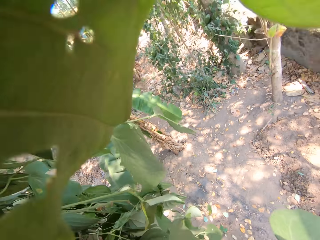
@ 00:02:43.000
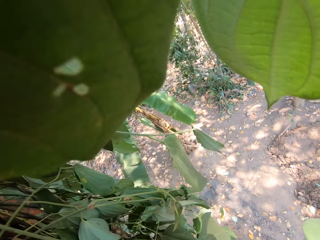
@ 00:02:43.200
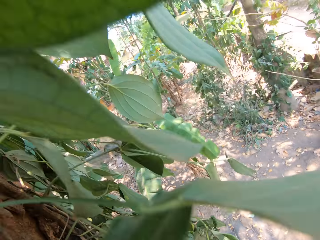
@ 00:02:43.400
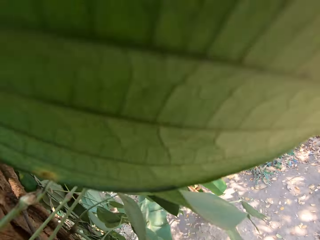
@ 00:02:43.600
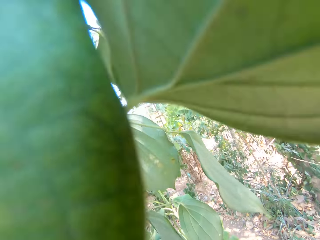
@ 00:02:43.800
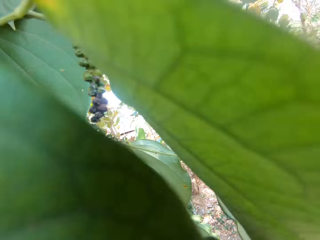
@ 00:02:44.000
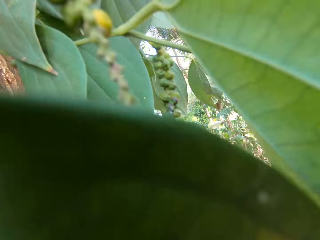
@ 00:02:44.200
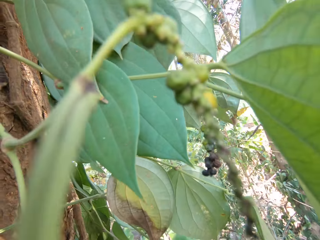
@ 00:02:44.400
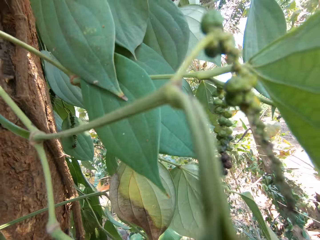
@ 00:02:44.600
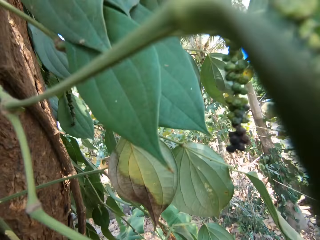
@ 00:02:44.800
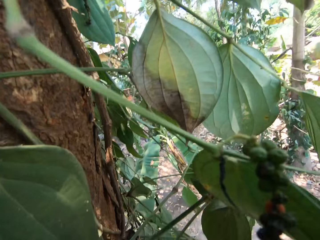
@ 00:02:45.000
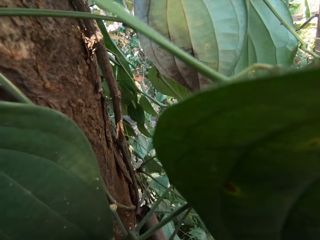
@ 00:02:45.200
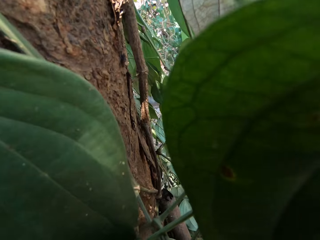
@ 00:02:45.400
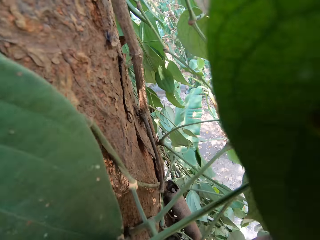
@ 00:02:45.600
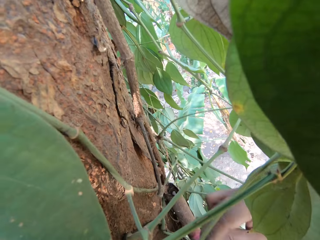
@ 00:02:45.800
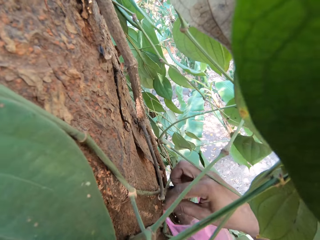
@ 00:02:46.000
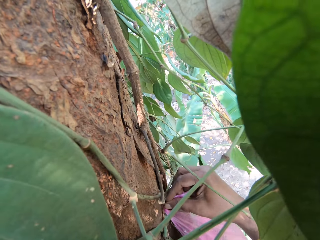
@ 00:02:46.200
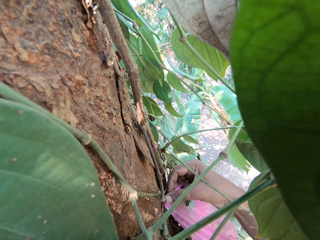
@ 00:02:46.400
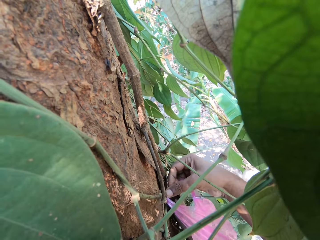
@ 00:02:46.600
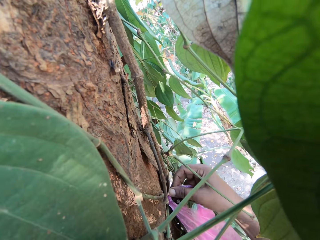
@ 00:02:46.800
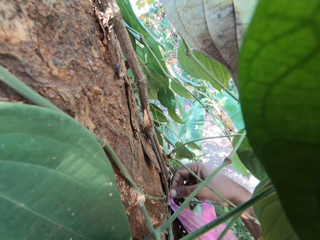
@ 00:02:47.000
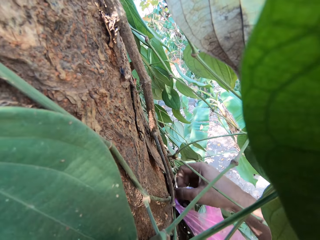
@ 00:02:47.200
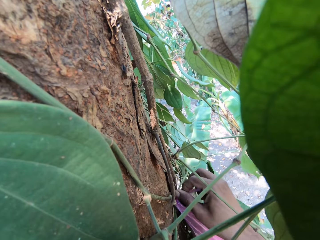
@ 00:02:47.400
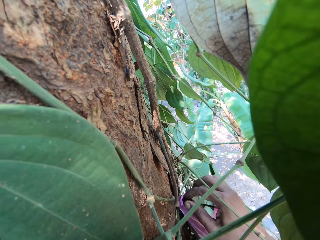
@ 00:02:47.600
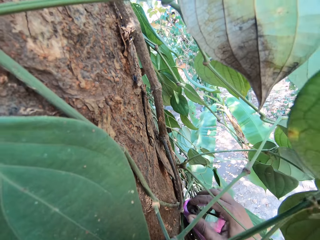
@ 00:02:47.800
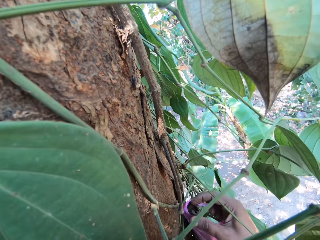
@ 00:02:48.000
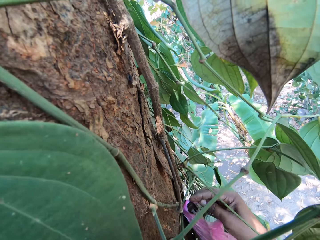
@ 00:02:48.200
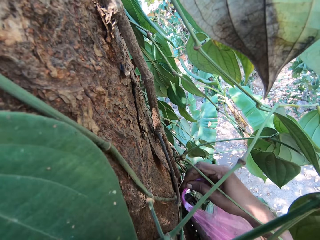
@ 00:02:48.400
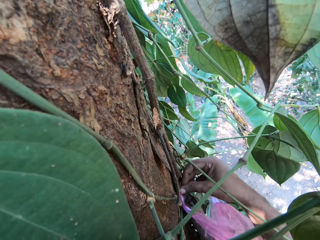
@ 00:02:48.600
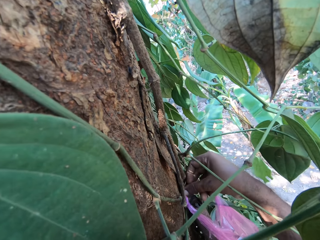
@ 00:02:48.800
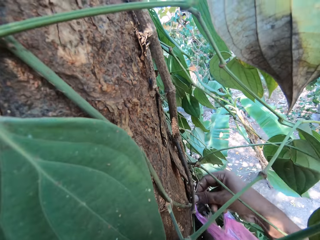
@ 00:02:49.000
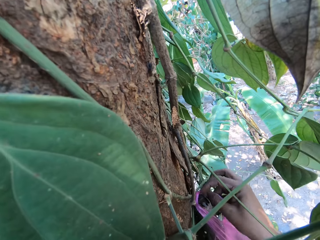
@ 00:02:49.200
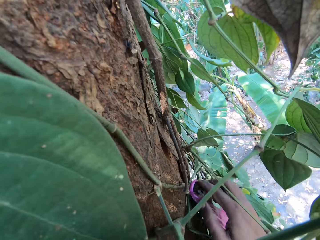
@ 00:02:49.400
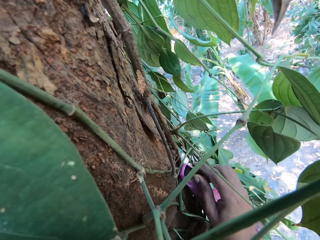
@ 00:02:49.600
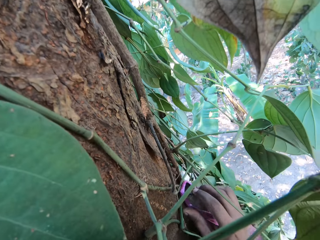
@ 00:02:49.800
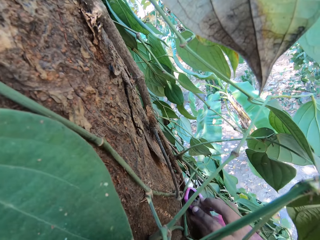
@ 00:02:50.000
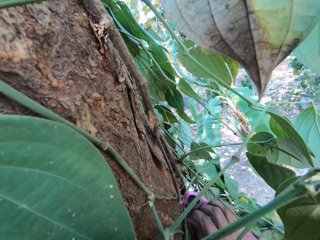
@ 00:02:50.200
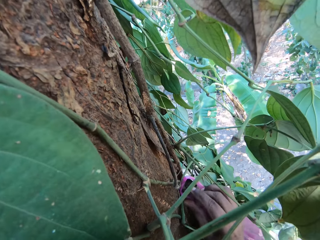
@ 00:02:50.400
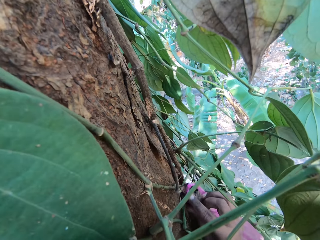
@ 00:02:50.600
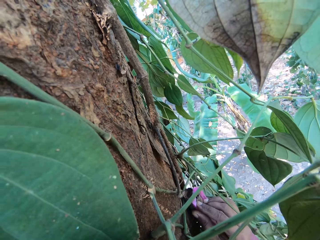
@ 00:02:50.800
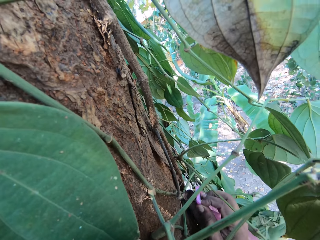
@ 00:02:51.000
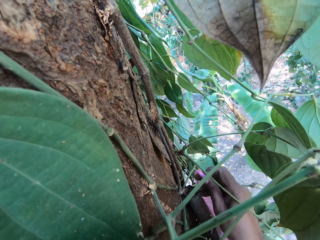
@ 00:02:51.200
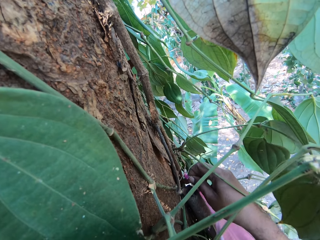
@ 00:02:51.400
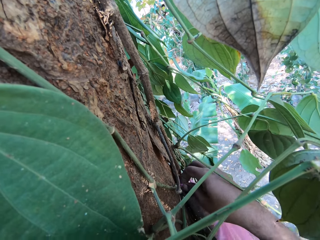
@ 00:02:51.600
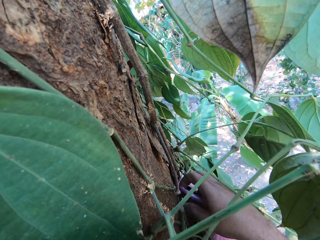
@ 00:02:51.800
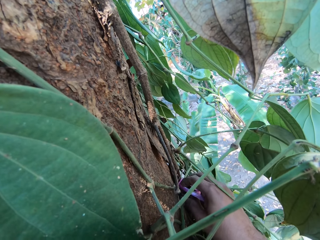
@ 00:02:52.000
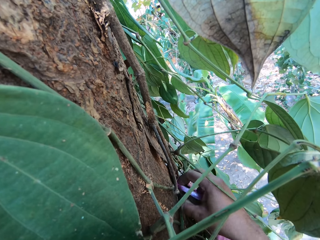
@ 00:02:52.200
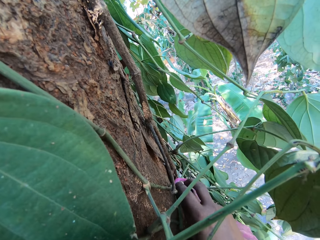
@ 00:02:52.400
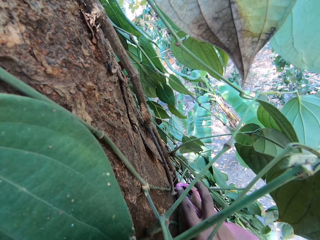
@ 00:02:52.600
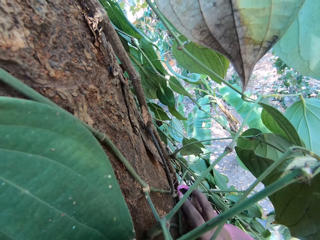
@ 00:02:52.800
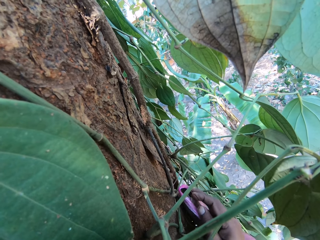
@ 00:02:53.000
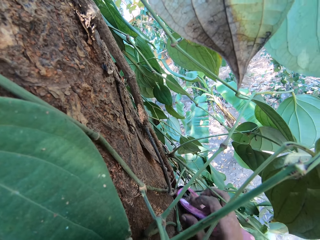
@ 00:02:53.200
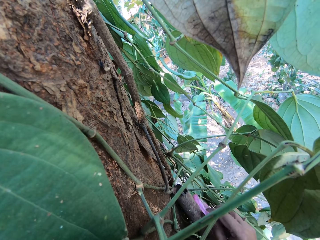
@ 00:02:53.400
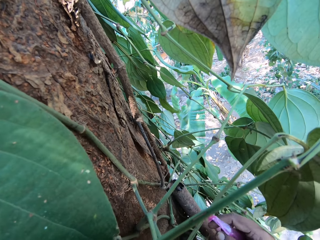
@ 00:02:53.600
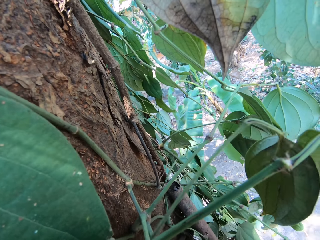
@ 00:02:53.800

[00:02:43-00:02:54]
The camera wearer hangs the polythene bag in his right hand on the top of the ladder. He places some fruits down.

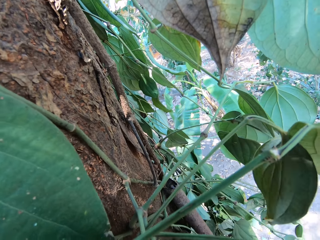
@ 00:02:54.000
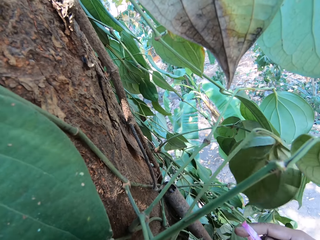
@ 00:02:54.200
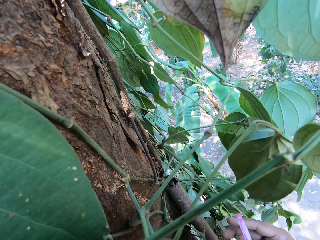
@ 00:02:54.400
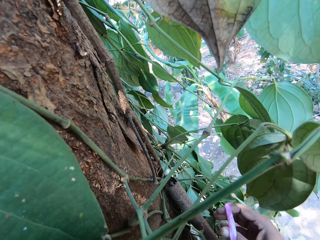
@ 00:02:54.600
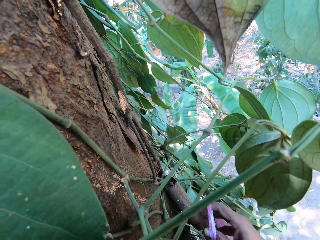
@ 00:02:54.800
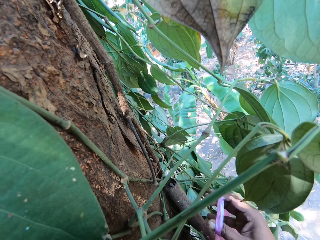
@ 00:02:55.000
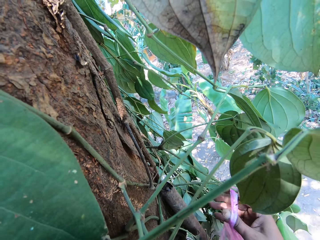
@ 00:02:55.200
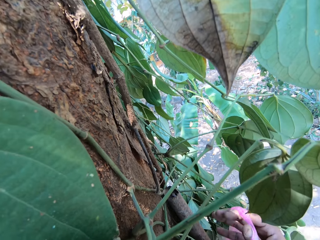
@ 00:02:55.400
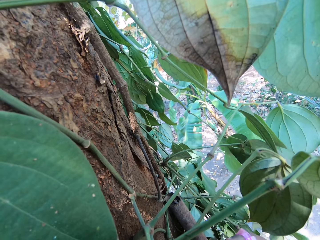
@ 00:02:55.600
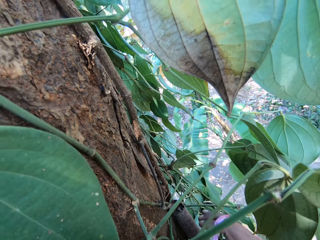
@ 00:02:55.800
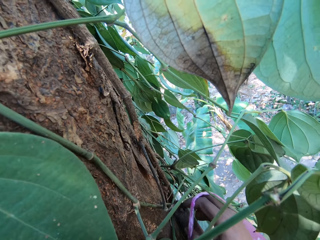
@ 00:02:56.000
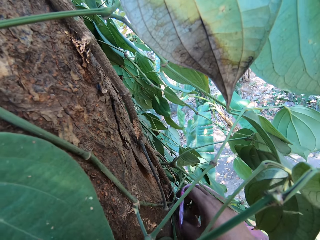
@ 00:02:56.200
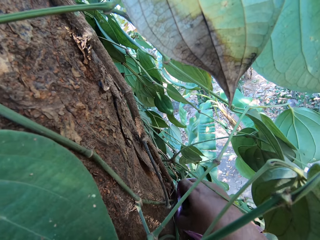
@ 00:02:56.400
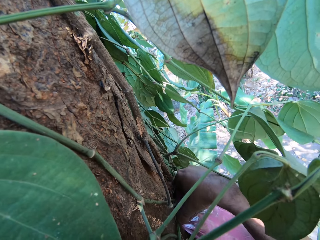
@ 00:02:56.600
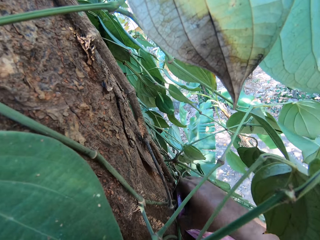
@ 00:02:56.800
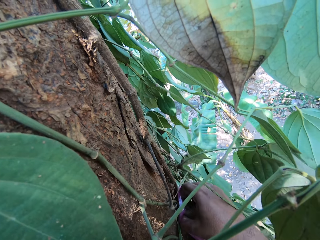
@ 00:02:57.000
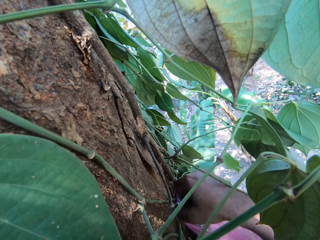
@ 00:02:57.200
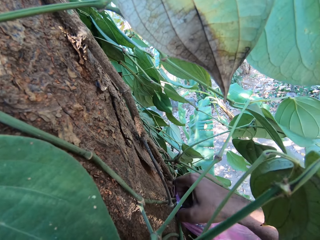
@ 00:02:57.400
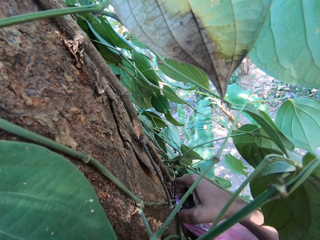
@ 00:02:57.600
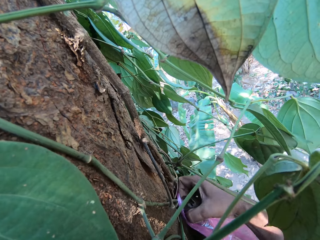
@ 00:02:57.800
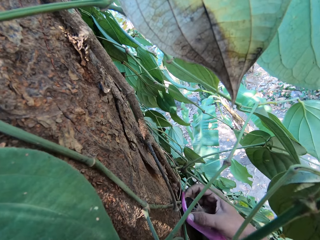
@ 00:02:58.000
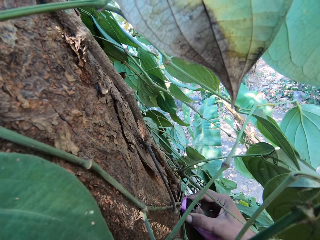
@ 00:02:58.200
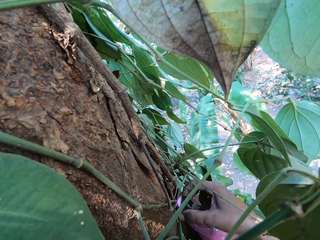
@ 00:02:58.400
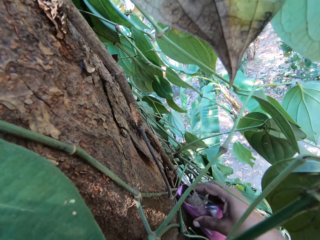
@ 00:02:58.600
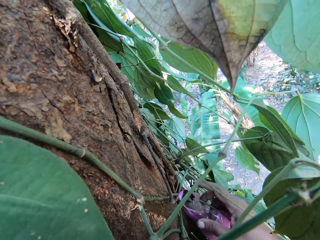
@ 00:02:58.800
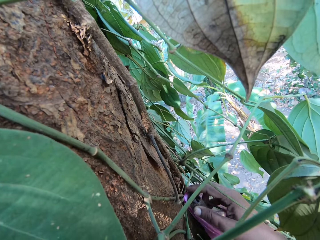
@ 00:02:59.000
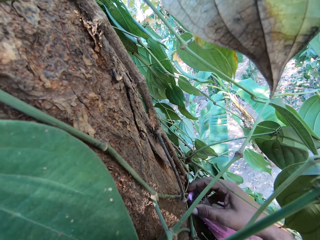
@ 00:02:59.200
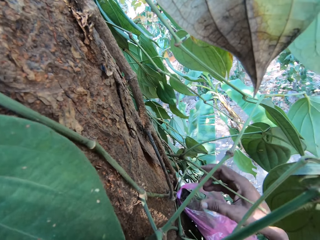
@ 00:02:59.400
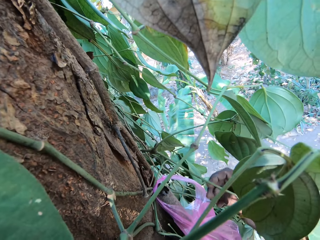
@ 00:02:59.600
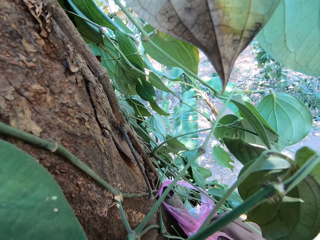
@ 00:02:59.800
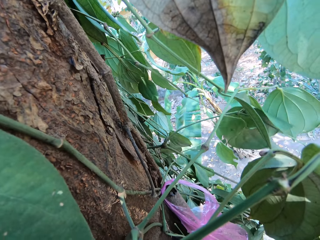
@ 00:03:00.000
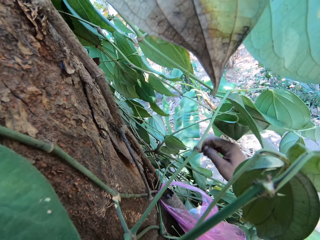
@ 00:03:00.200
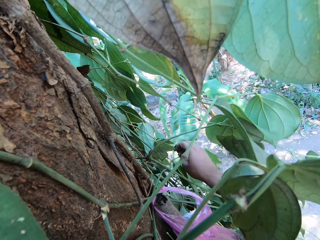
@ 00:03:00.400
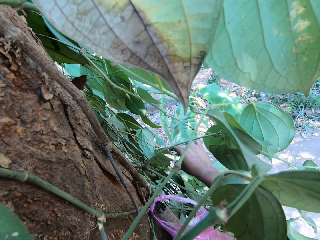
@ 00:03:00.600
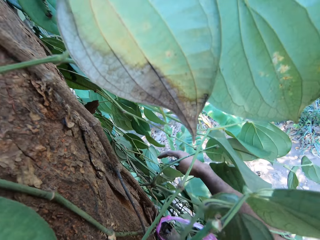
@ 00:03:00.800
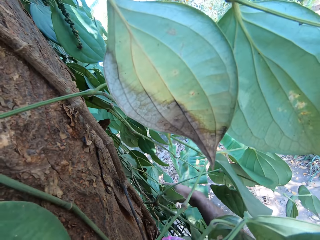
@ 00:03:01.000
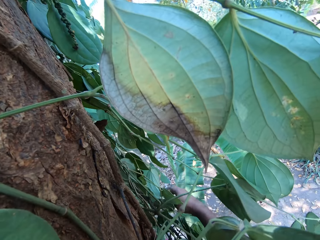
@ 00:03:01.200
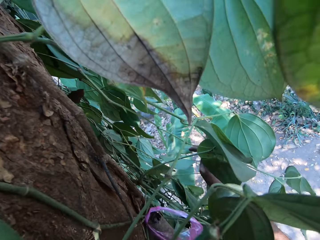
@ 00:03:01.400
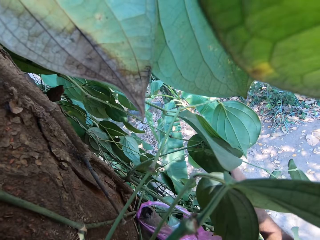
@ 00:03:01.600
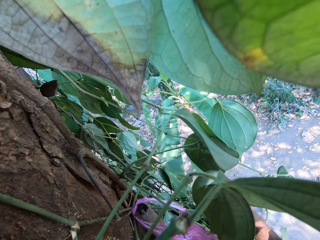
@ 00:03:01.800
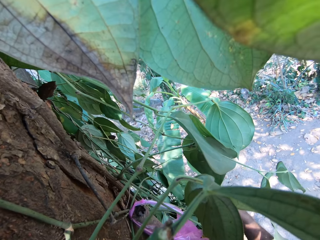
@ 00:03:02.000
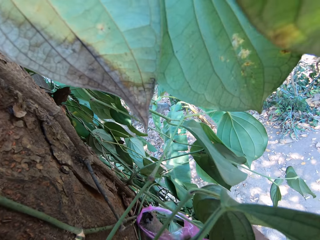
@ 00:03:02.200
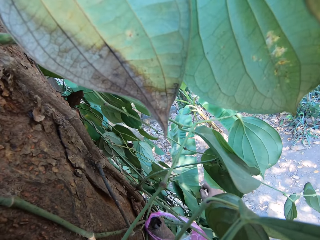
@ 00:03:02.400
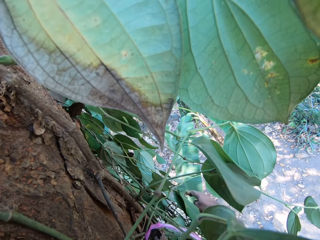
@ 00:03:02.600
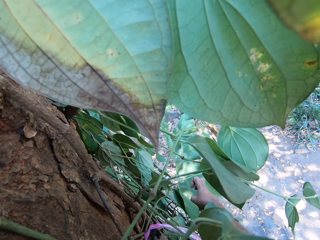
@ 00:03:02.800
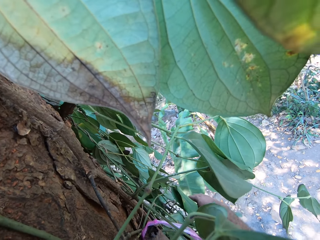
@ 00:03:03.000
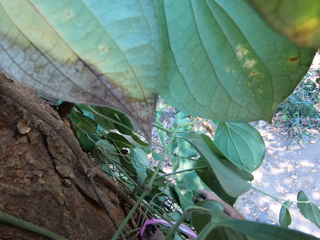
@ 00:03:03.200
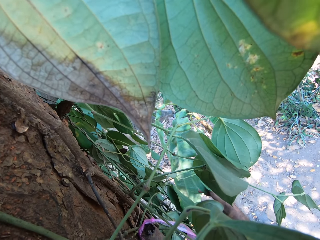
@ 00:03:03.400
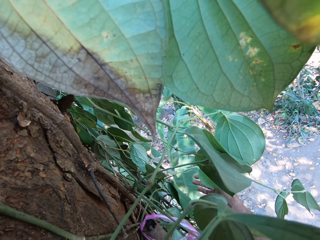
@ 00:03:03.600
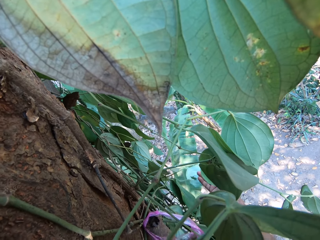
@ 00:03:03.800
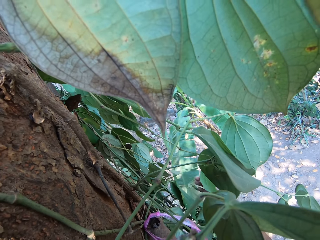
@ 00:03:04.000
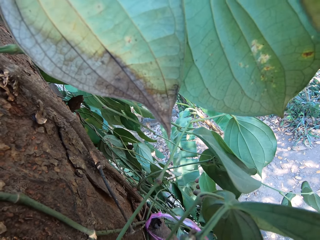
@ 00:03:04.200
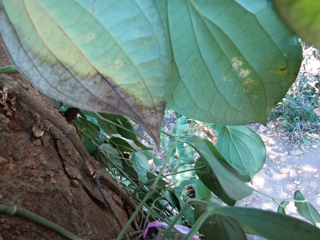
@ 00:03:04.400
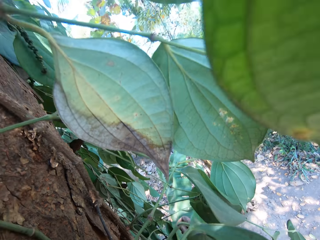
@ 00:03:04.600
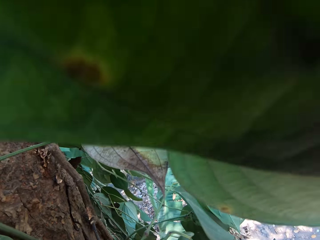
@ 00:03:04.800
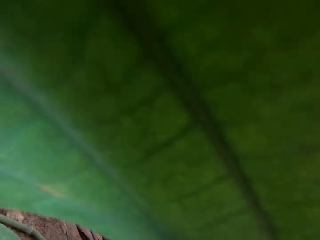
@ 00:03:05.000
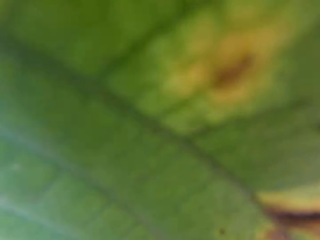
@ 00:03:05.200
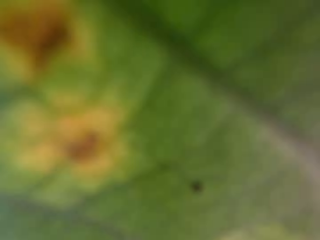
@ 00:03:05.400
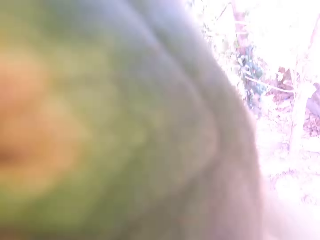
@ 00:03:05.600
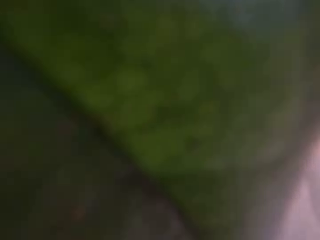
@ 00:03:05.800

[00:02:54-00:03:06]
The camera wearer hangs the polythene bag in his right hand on the top of the ladder. He fondles the leaves on the tree with his right hand. He plucks out some fruits on the tree.
